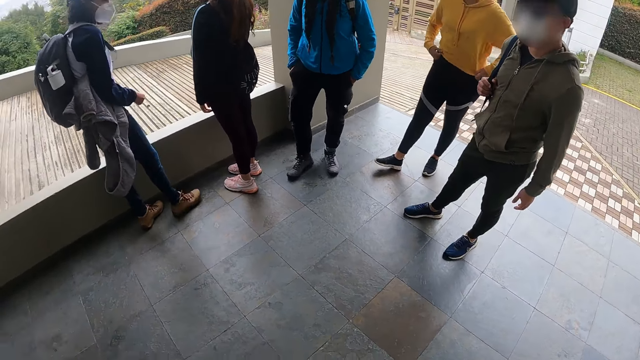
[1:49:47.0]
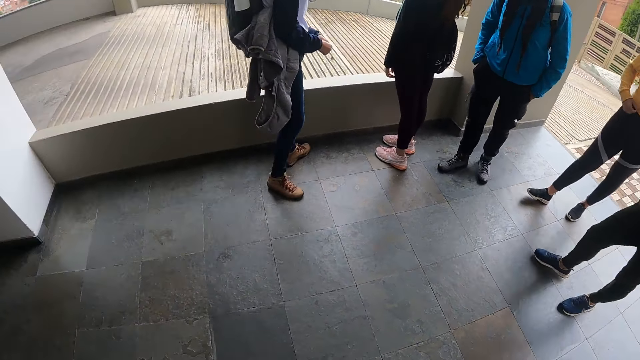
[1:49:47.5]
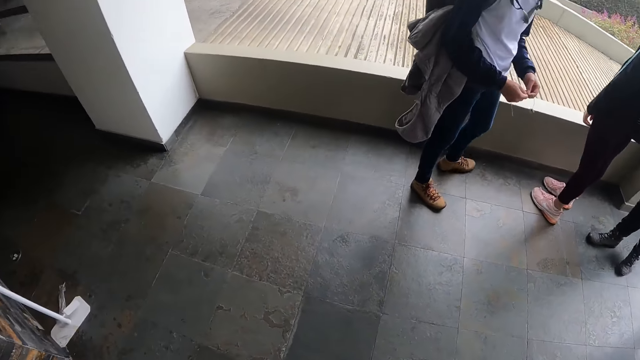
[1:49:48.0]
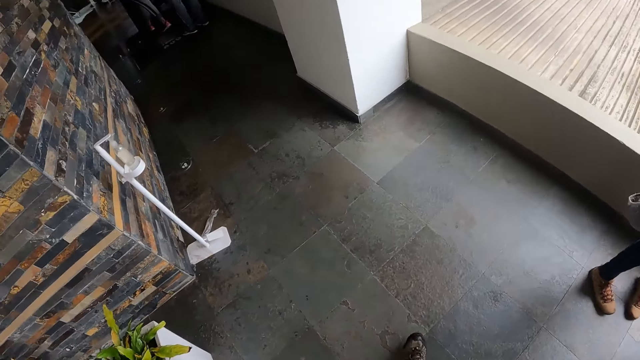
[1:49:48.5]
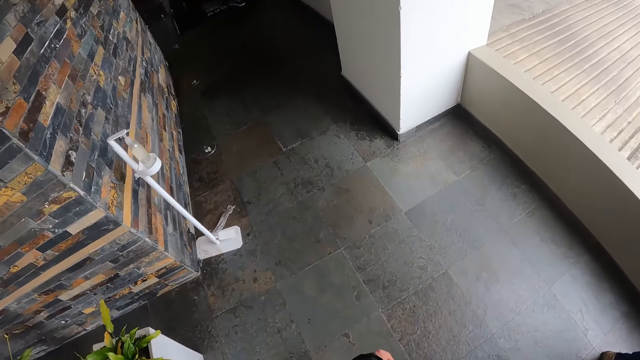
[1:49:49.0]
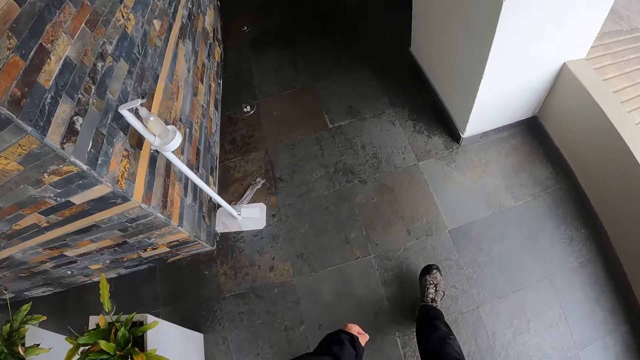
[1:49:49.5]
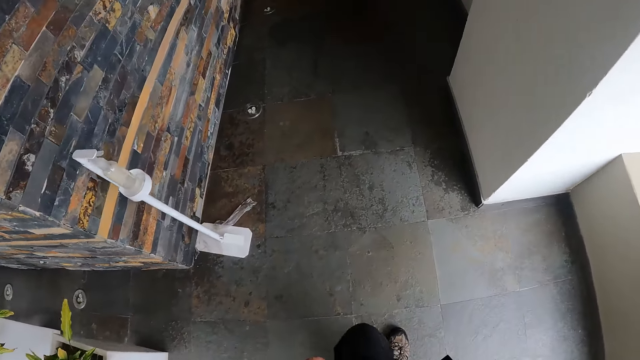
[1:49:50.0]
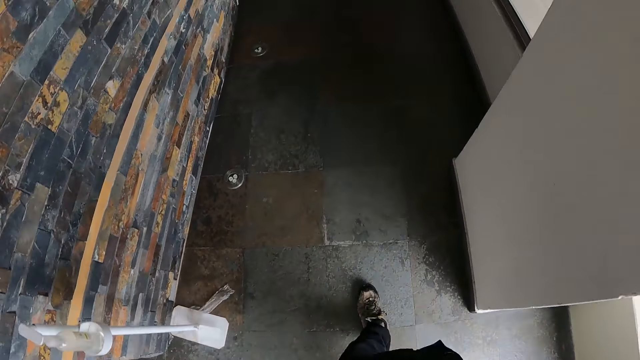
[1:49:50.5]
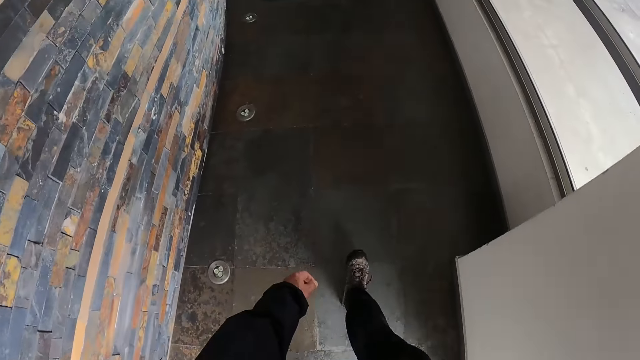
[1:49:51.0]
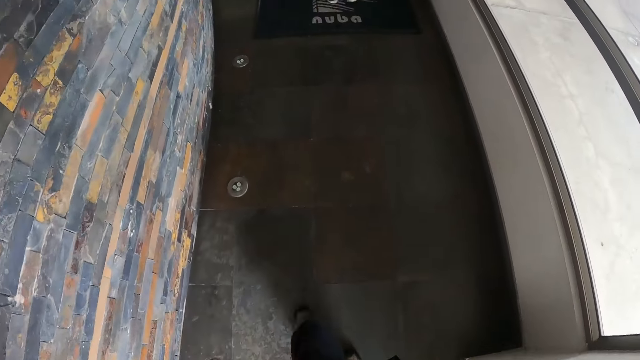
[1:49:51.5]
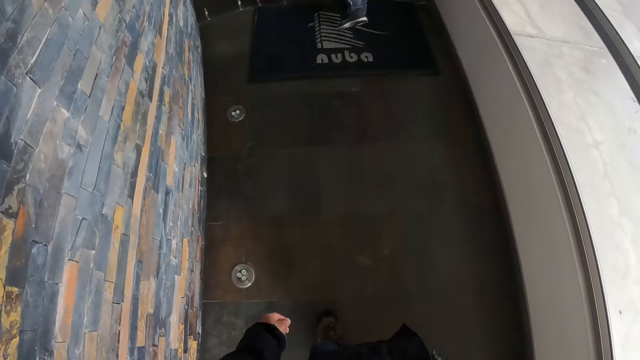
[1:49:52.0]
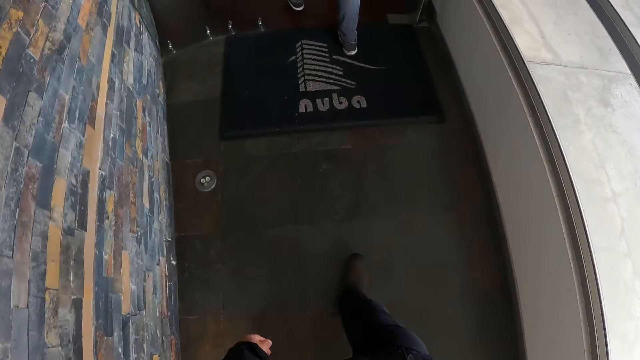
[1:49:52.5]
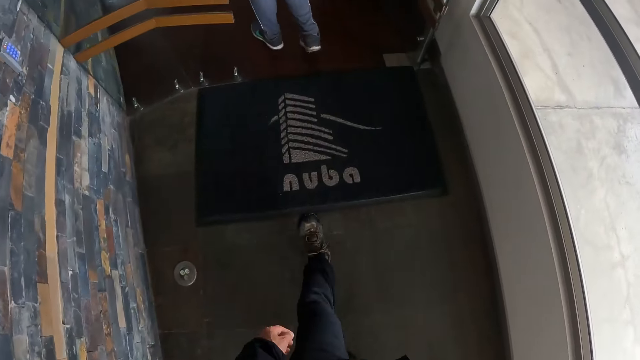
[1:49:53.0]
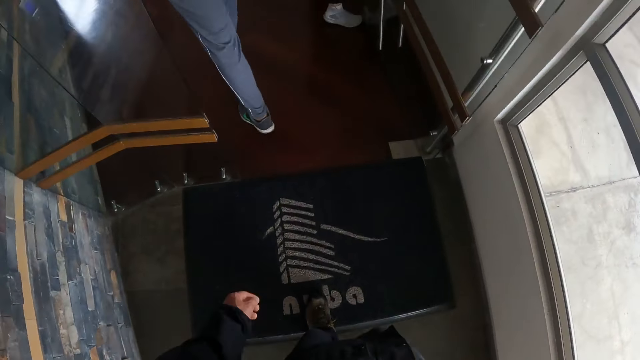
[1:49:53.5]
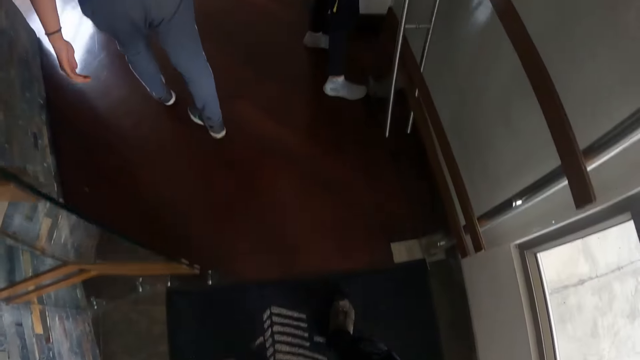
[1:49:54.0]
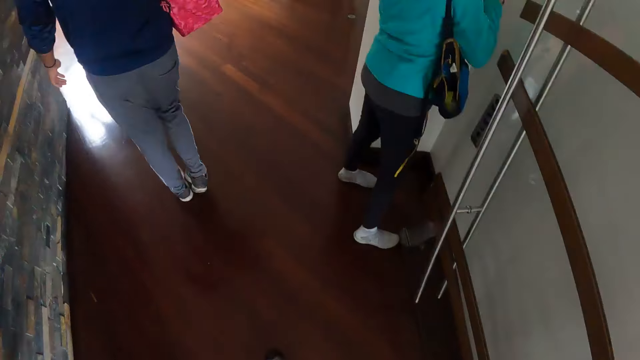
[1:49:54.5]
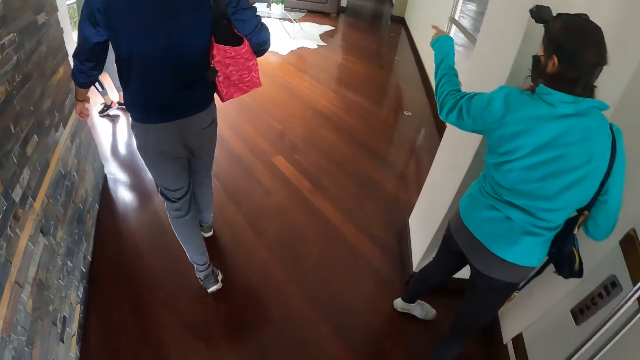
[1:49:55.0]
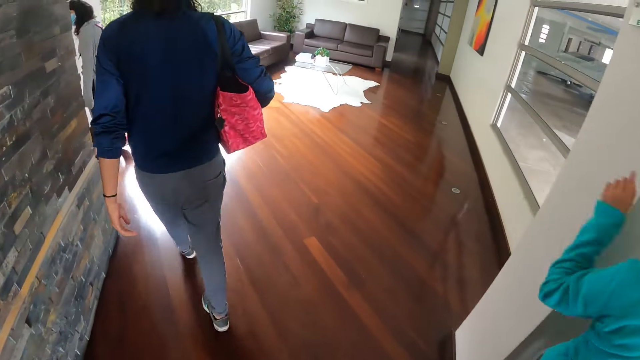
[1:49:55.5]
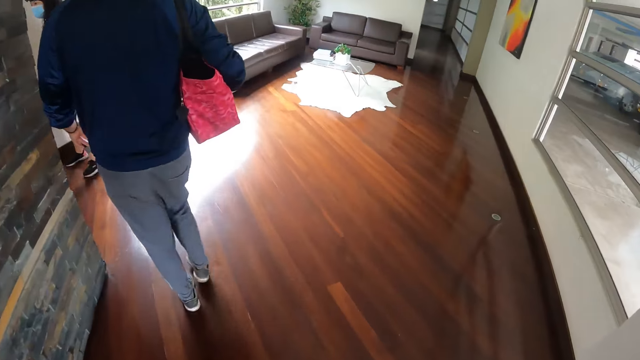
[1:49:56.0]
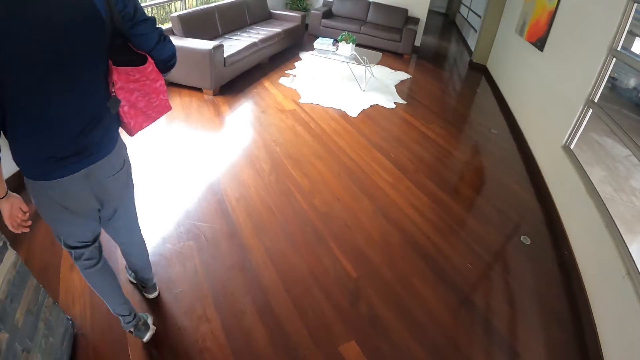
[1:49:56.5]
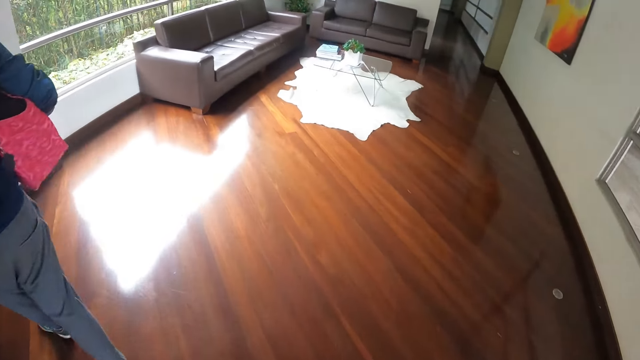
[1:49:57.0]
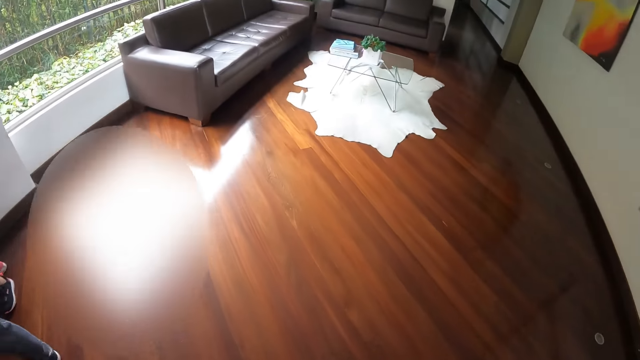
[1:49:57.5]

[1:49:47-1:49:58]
The camera wearer turns around the corridor. They walk to the house. They walk into the building. The woman points her left hand toward a living room.

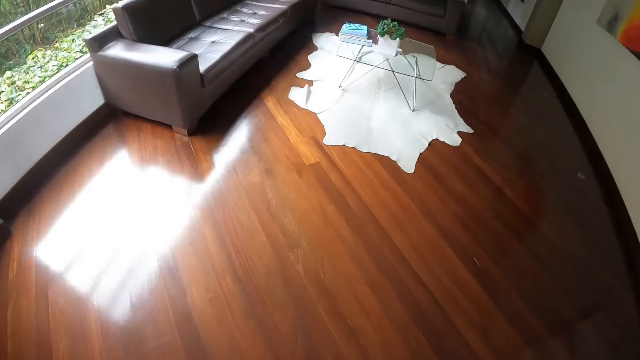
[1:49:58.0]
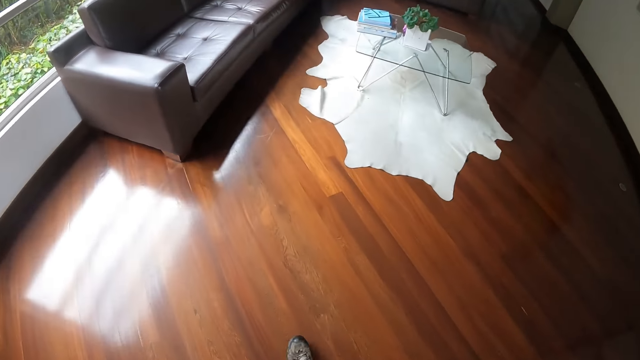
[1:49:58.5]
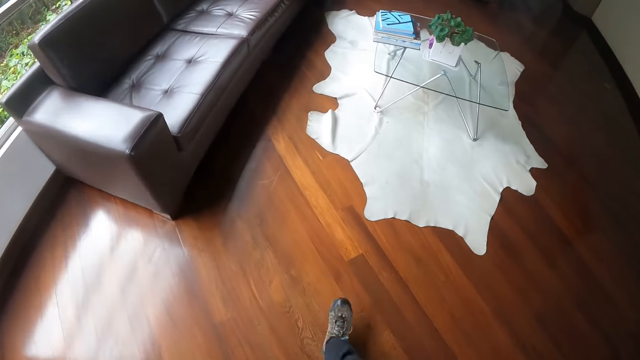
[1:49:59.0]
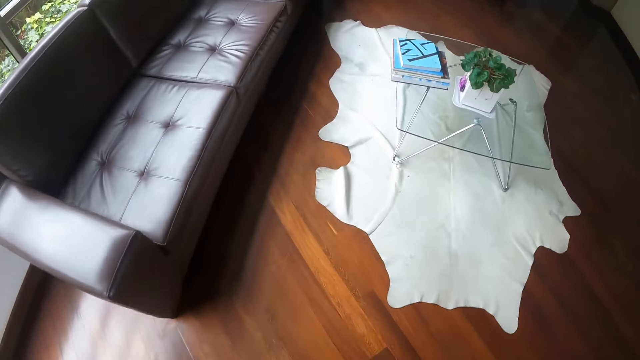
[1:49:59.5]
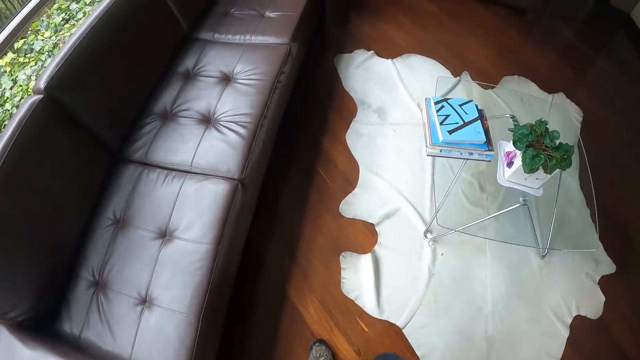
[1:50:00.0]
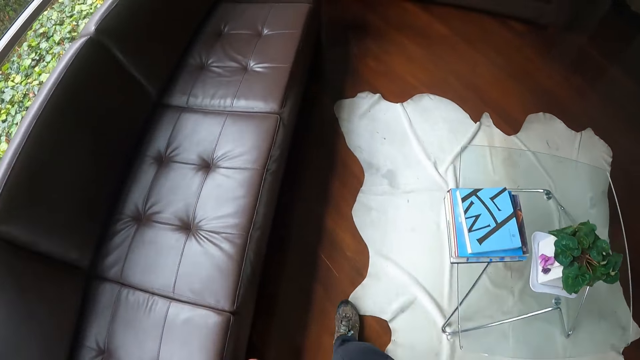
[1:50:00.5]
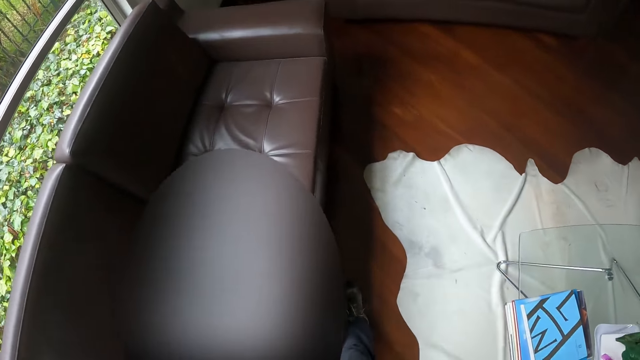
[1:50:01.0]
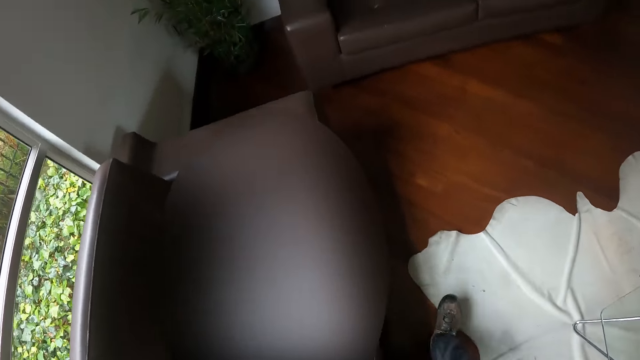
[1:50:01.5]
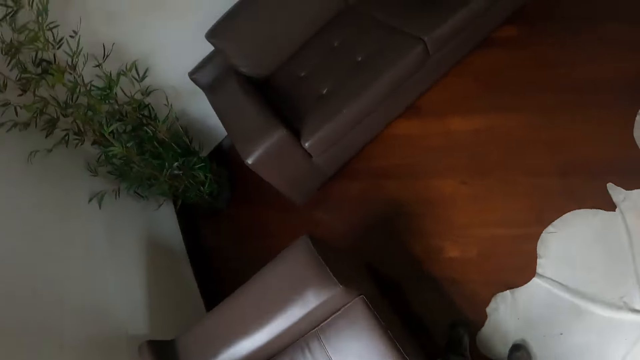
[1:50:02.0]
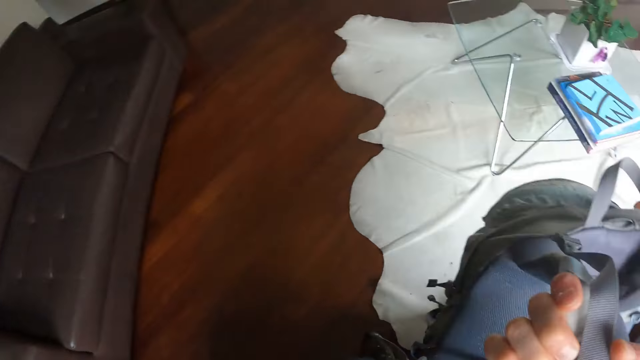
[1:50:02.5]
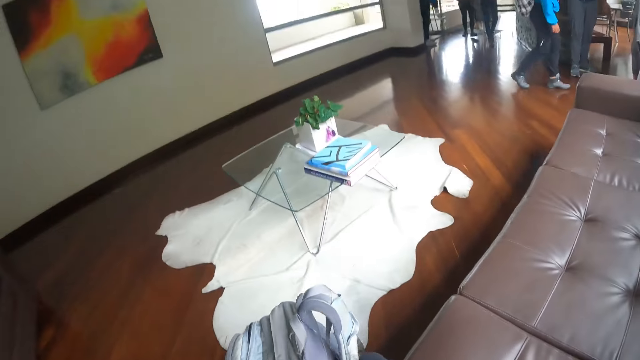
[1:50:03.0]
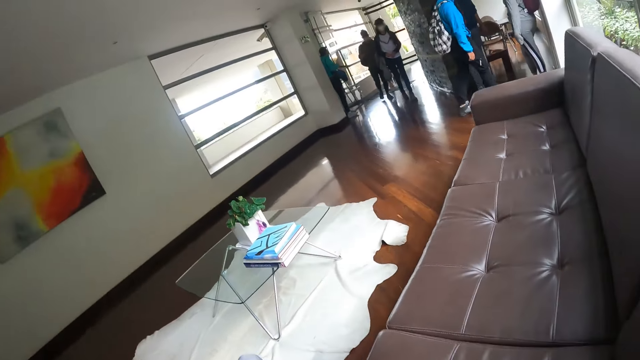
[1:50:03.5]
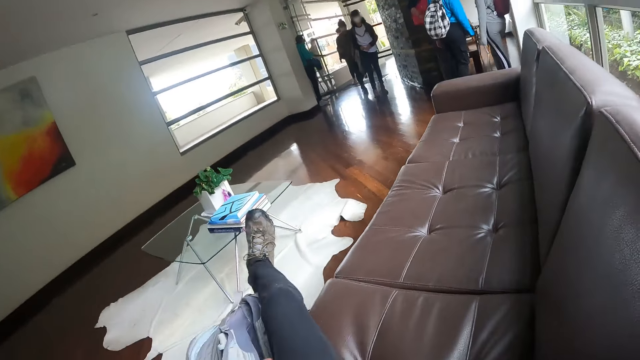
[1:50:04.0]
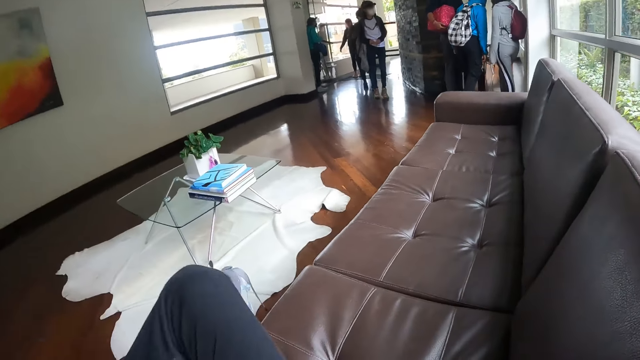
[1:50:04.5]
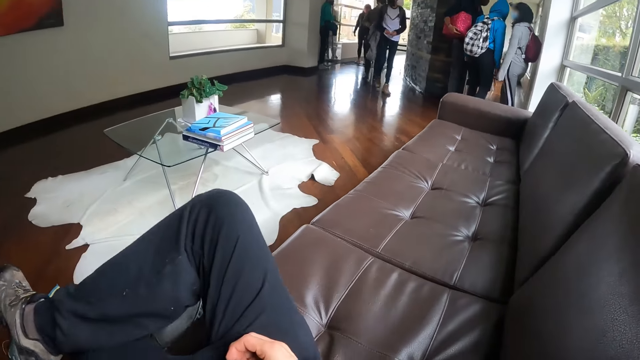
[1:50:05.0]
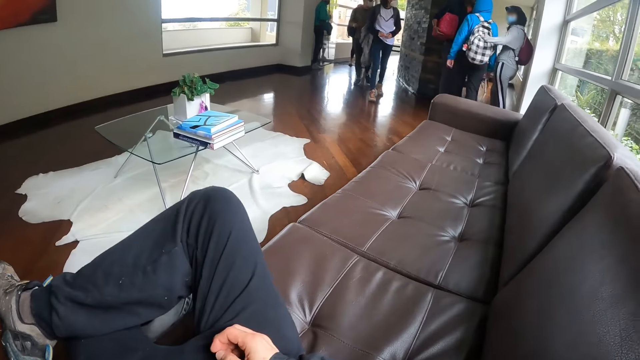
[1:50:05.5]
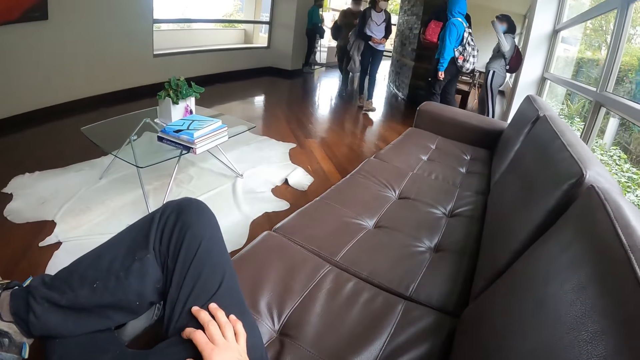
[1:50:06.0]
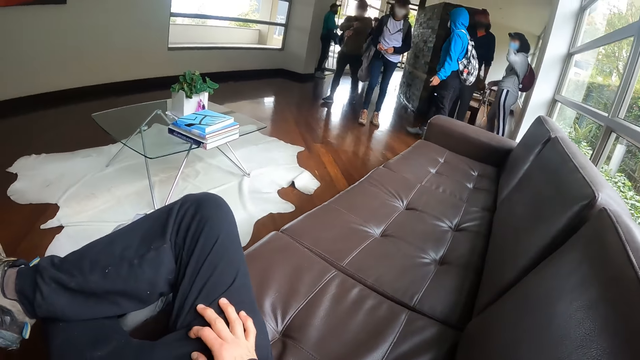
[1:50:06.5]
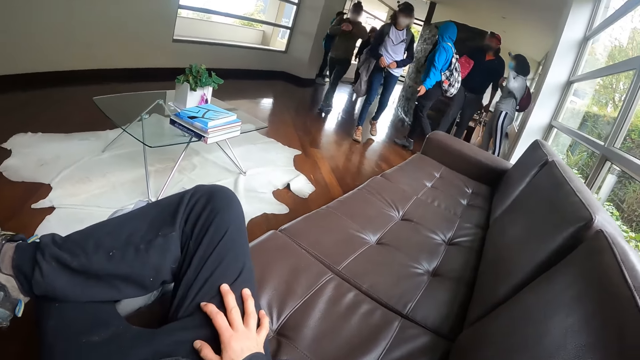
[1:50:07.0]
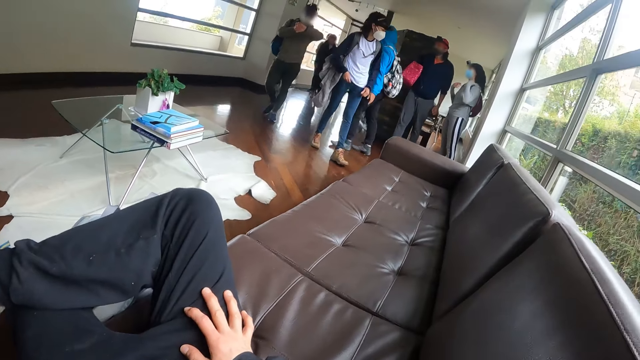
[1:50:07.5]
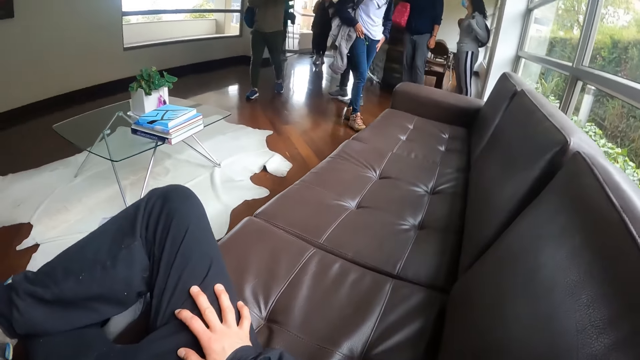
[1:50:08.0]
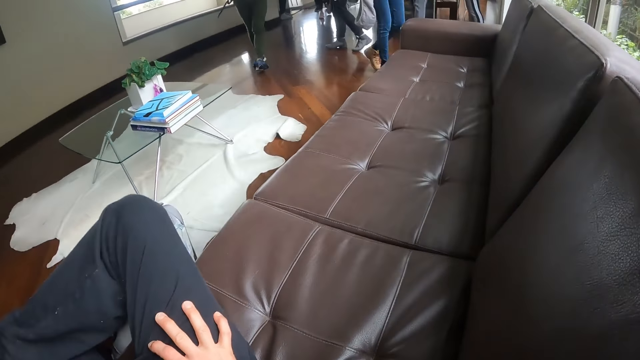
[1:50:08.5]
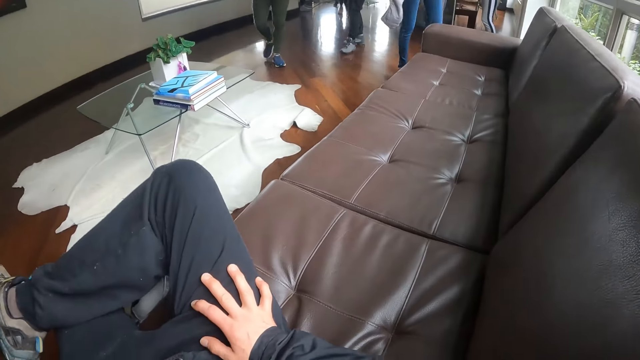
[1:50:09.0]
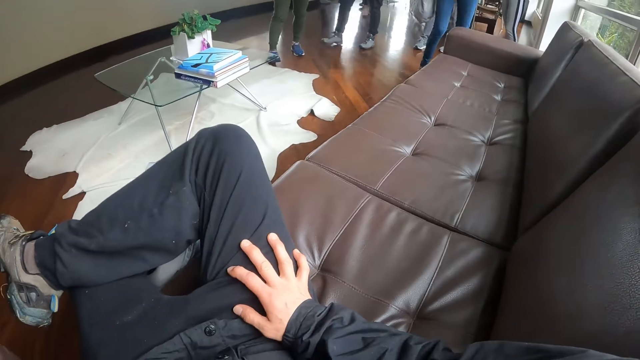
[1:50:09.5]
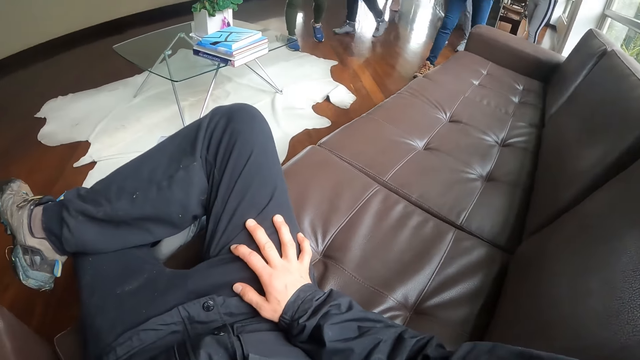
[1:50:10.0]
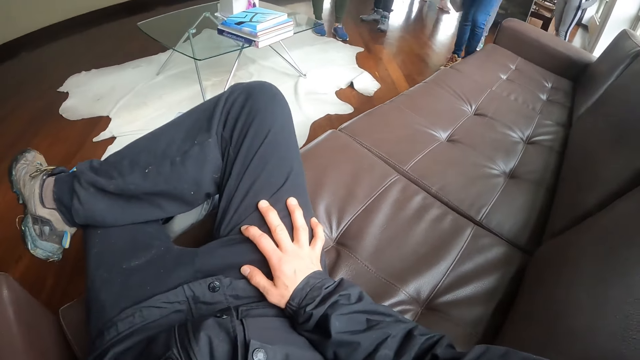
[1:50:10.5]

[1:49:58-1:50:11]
The camera wearer walks toward the sofas in the living room. He drops the backpack in his right hand on the floor. He sits on the sofa. The group of people walk into the building. The camera wearer folds the legs. The group of people walk towards the sofas.
